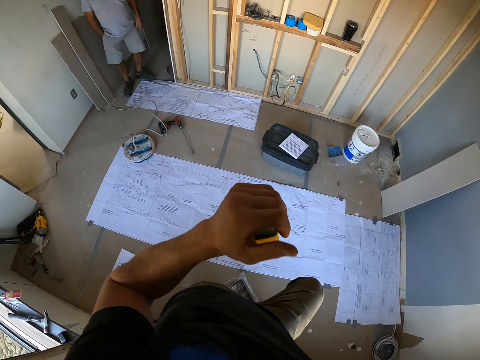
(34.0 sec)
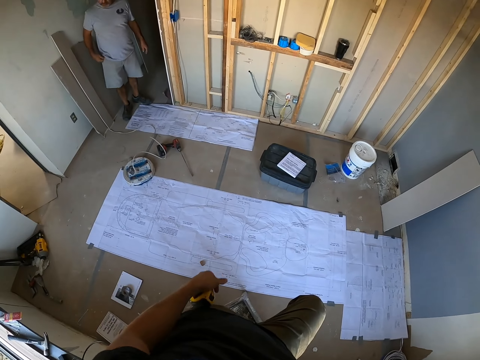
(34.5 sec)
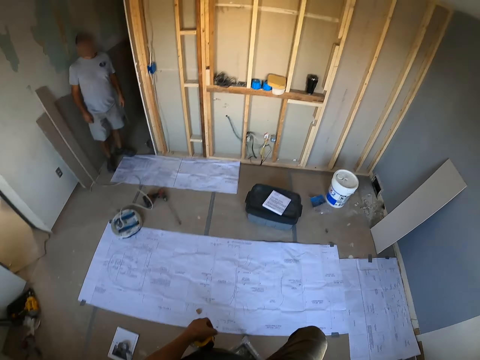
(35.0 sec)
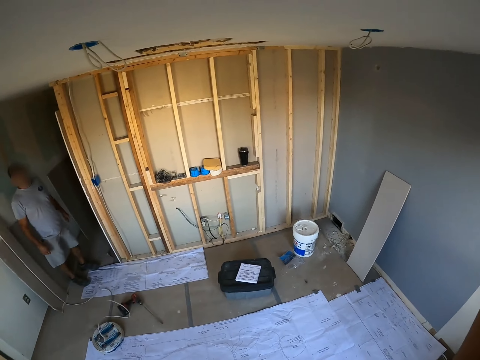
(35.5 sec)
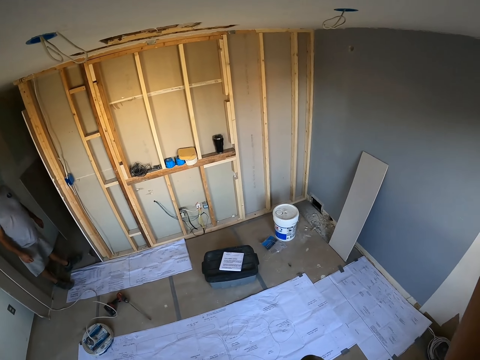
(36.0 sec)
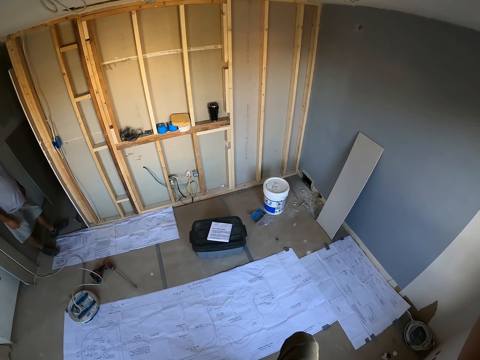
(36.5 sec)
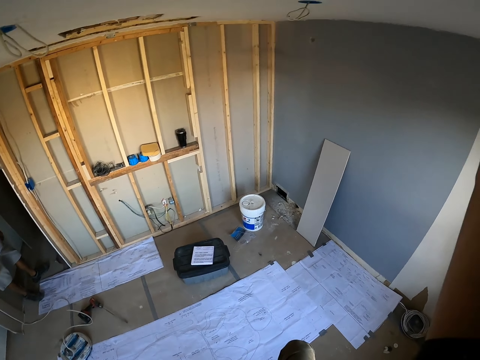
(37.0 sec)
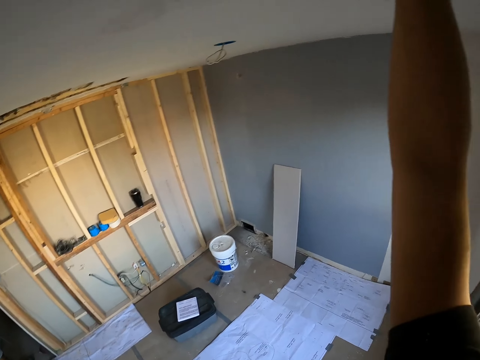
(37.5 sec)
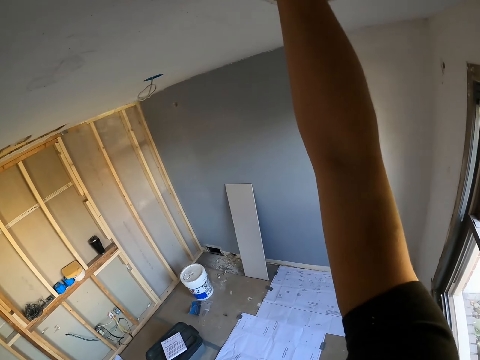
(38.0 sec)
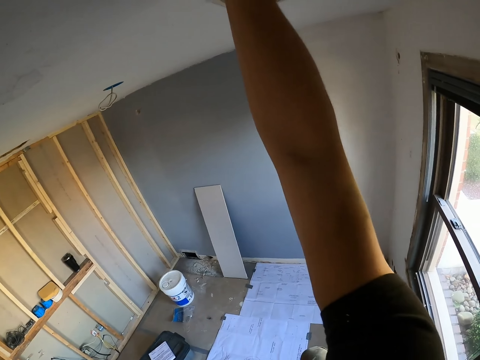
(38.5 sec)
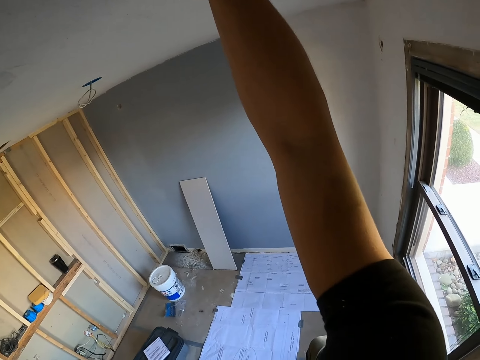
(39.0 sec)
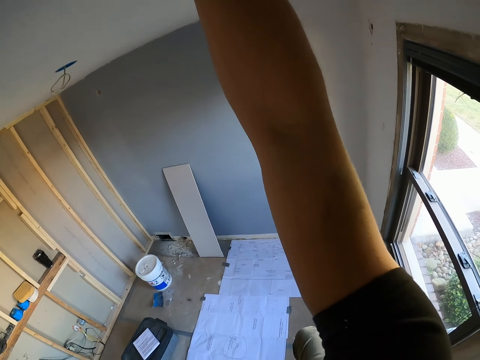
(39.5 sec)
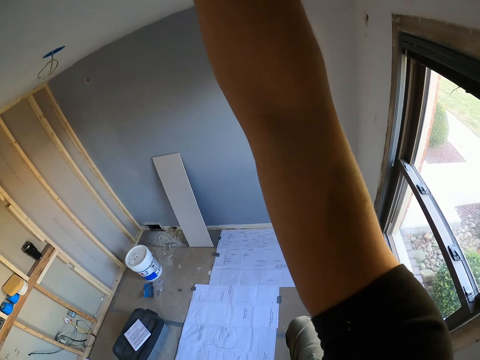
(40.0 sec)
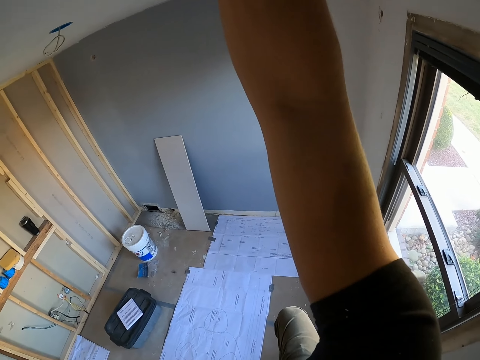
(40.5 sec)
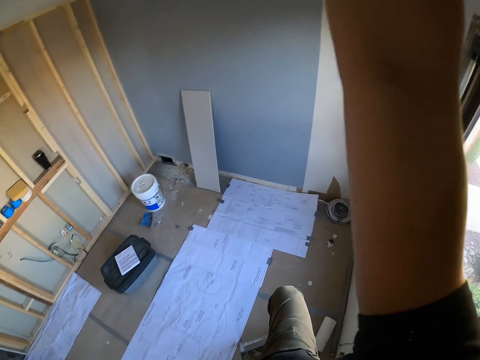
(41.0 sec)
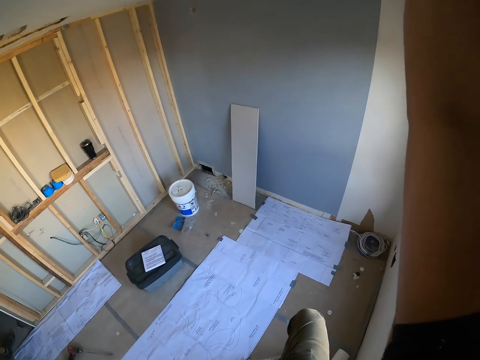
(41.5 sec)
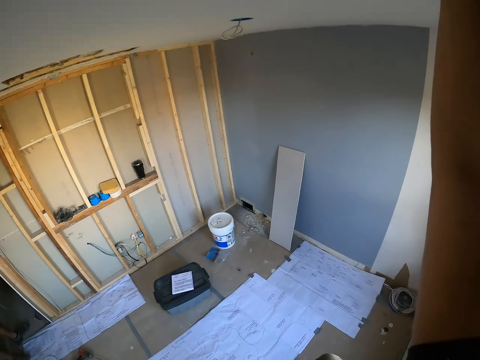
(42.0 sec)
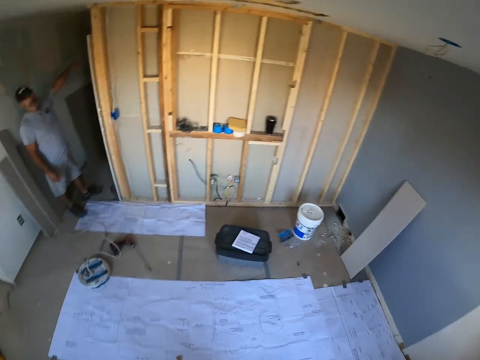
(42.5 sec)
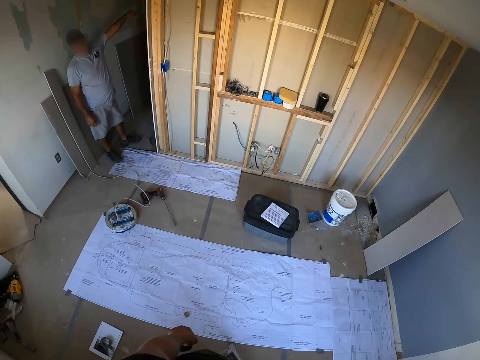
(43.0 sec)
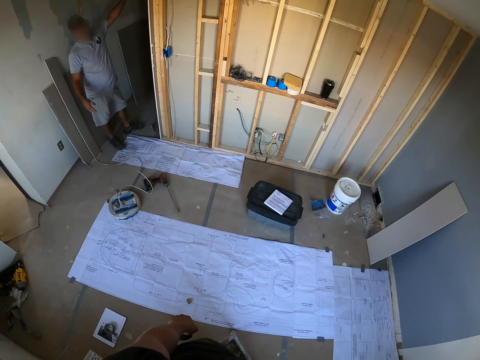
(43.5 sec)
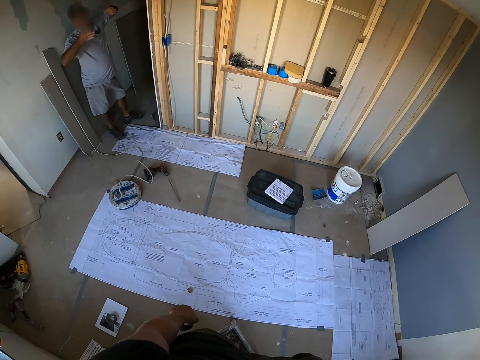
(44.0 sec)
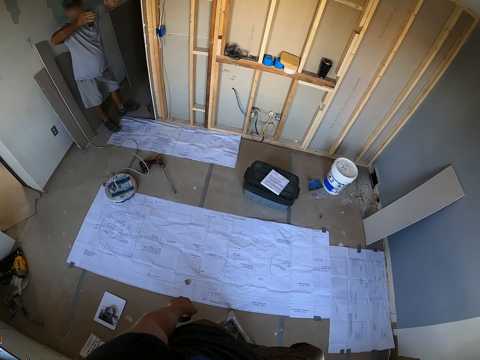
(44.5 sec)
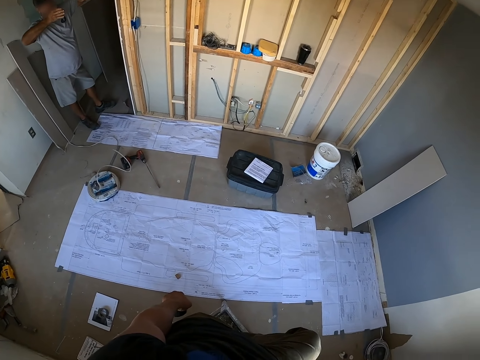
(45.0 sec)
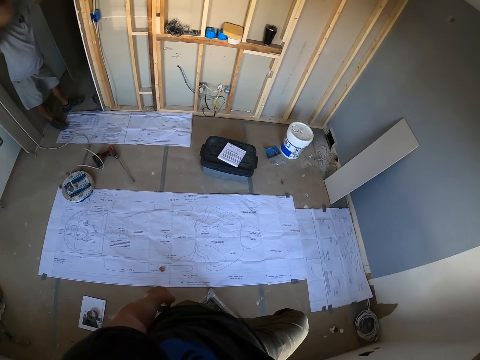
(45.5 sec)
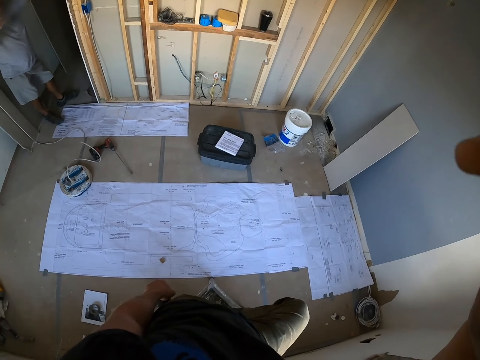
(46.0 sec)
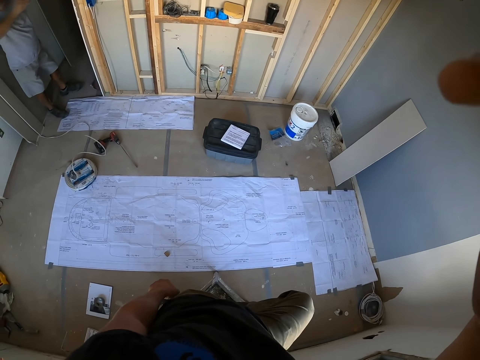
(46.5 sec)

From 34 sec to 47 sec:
The camera wearer holds a tape measure. They turn around. They look around. They hold a ceiling. They turn around. A man stands against the wall. The man lifts up his hand. The camera wearer turns around.
